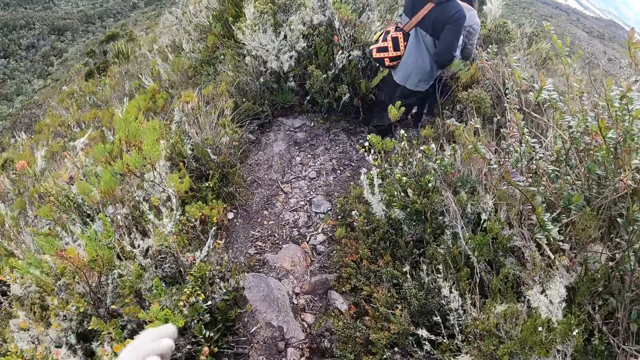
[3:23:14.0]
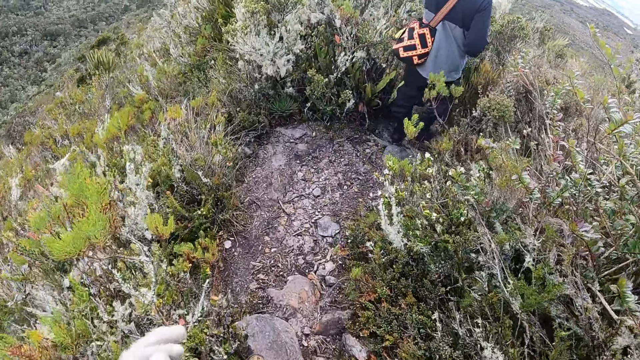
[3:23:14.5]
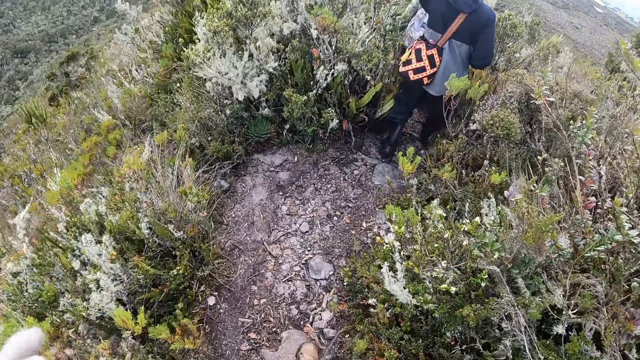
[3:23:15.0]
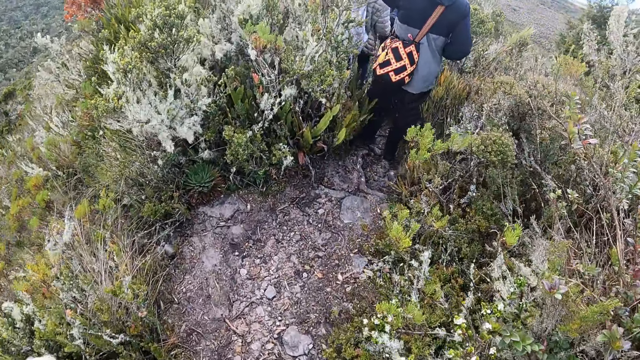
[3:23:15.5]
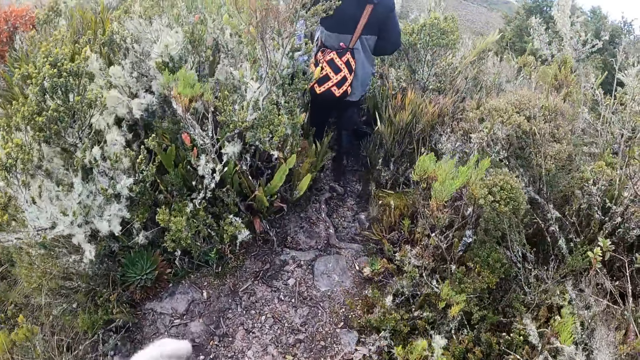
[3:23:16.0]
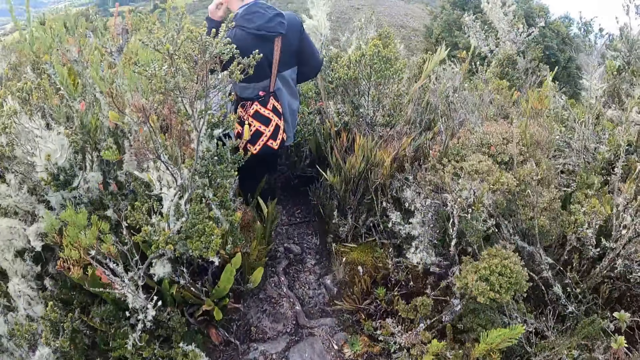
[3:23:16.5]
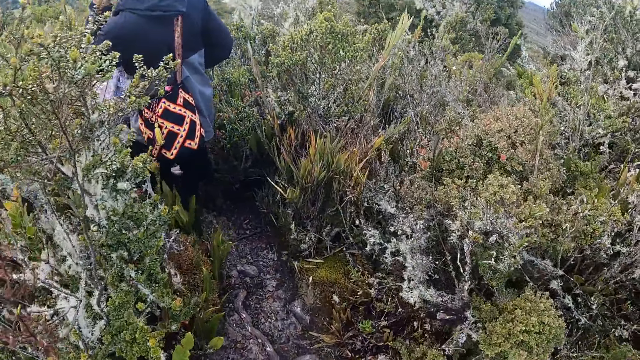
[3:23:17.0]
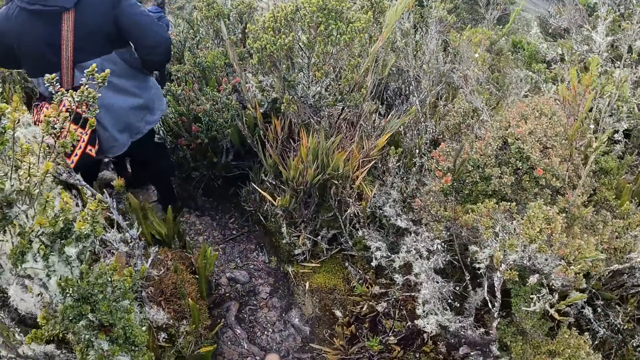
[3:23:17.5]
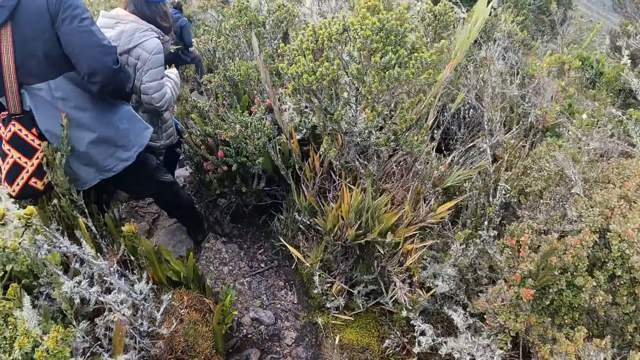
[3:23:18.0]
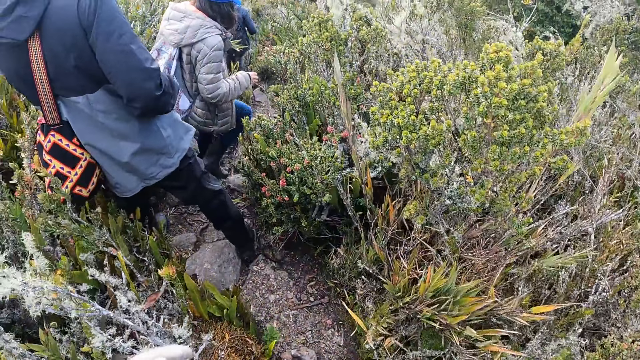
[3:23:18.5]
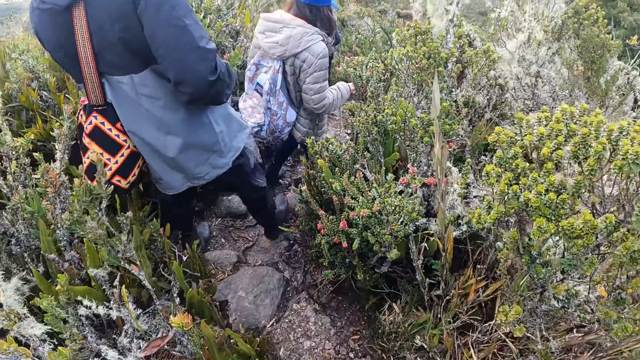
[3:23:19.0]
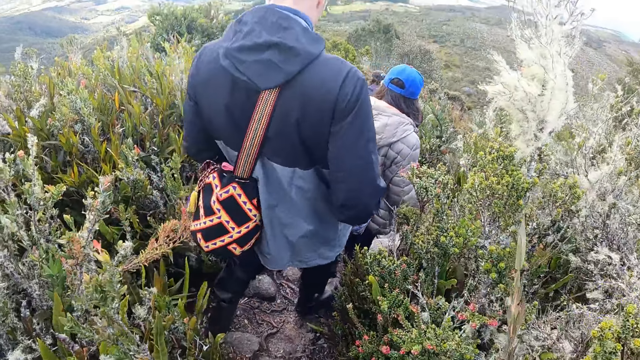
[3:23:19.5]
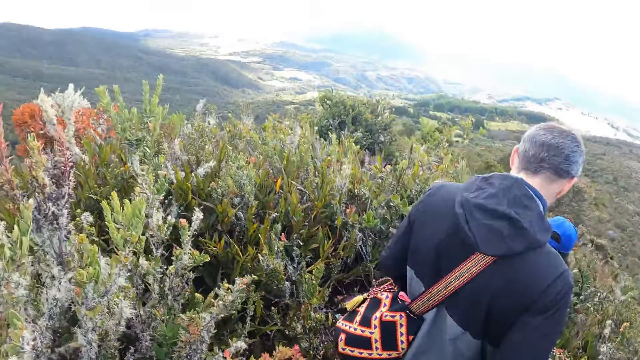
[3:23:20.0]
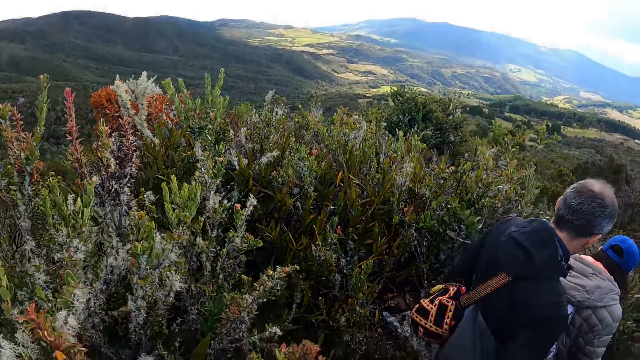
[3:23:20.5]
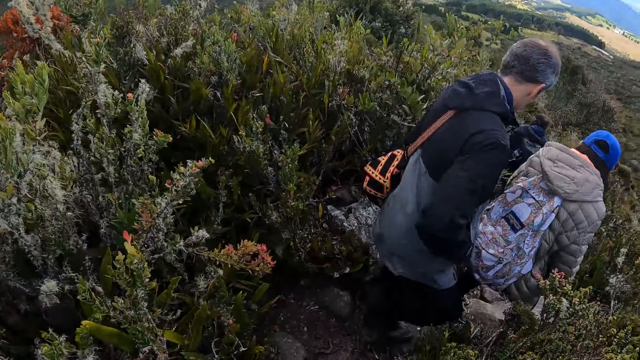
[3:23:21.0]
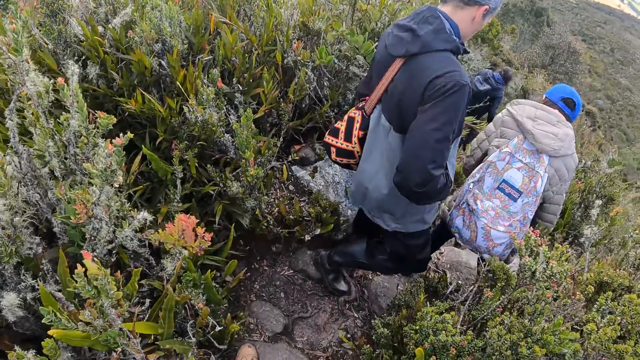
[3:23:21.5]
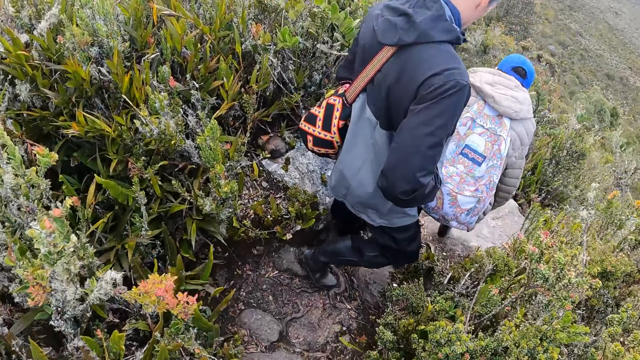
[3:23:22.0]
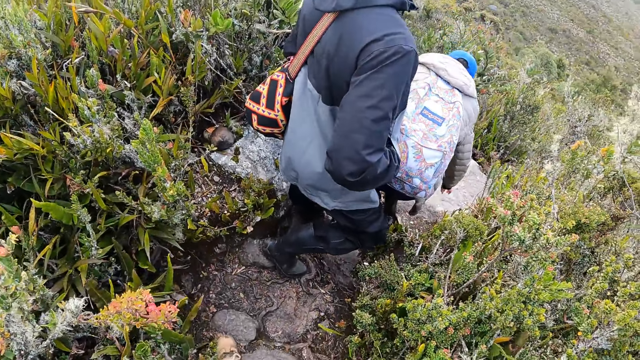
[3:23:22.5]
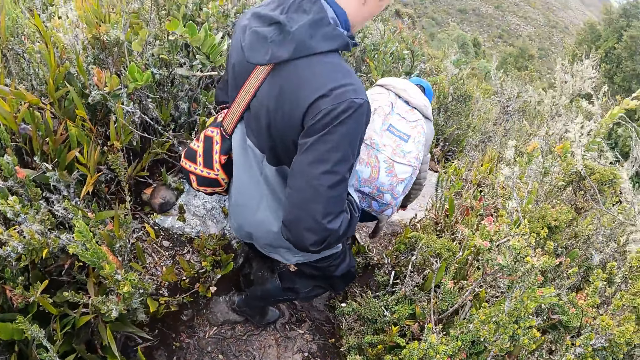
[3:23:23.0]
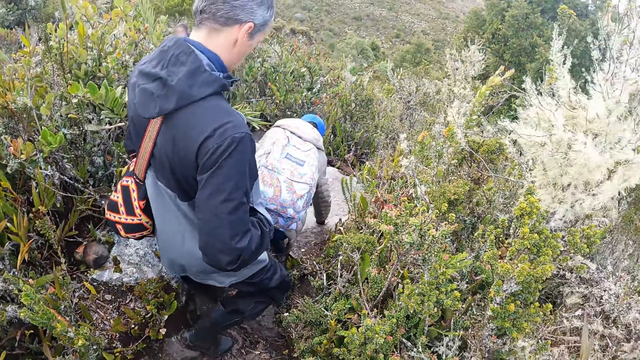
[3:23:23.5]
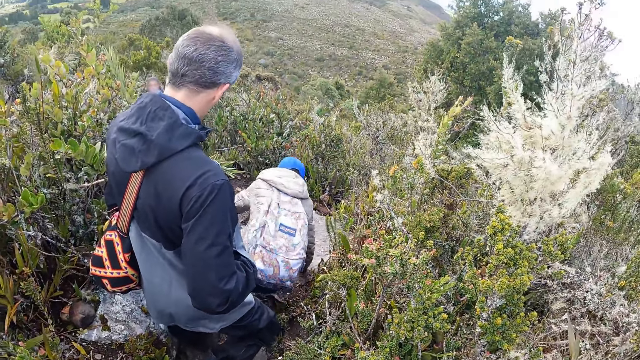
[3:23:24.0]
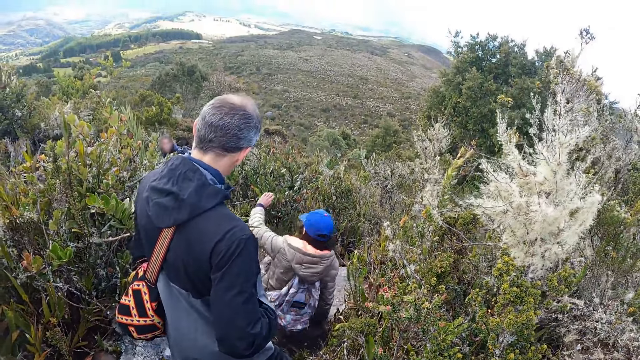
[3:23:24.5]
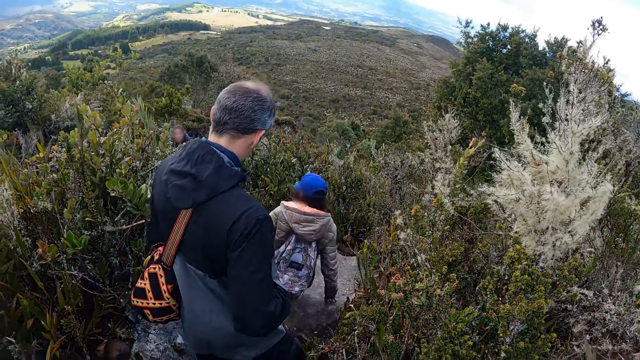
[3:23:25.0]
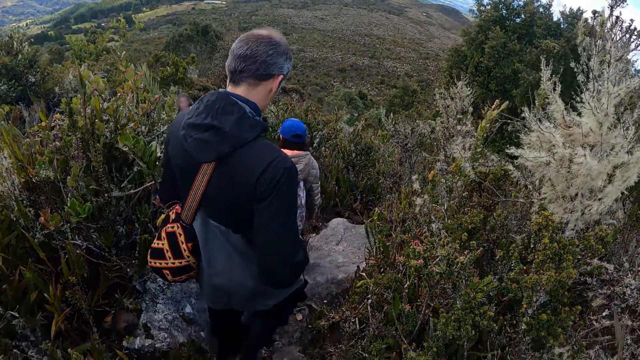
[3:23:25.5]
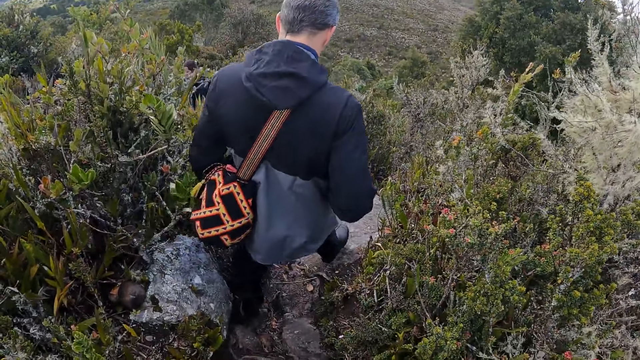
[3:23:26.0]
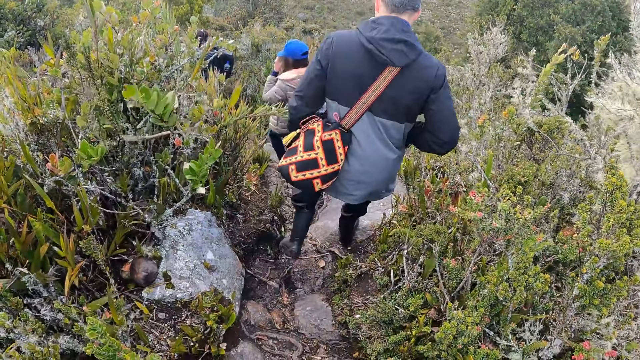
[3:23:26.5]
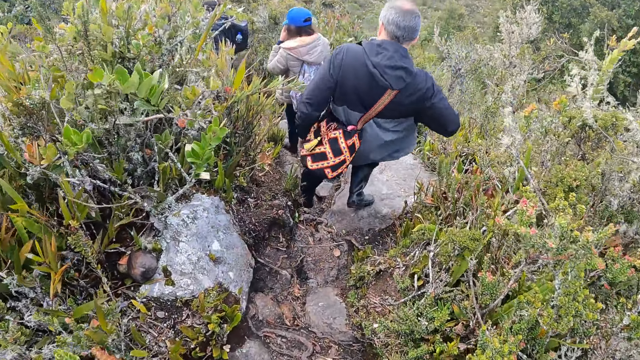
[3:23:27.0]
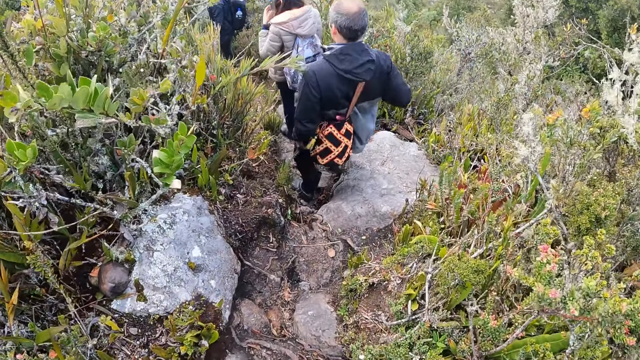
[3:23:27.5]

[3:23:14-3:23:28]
The woman places her right hand on a rock down the hill.

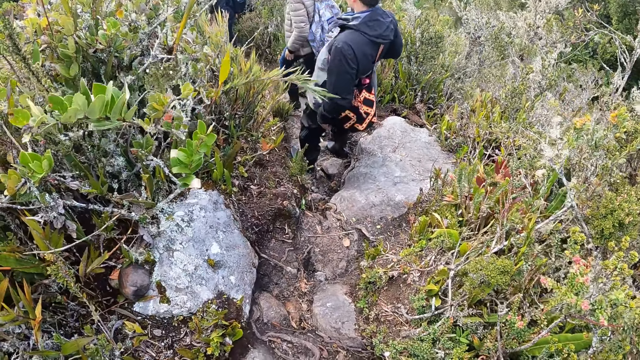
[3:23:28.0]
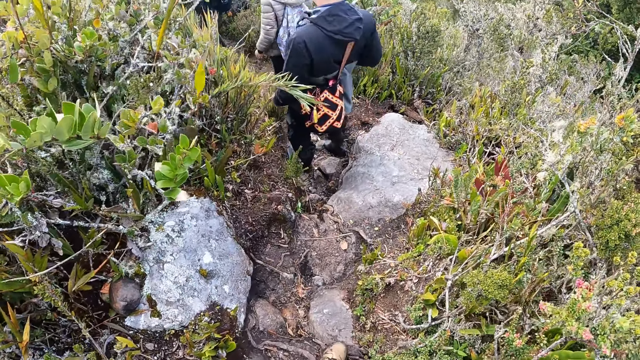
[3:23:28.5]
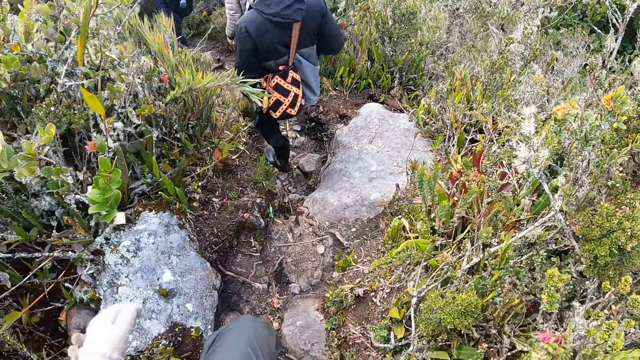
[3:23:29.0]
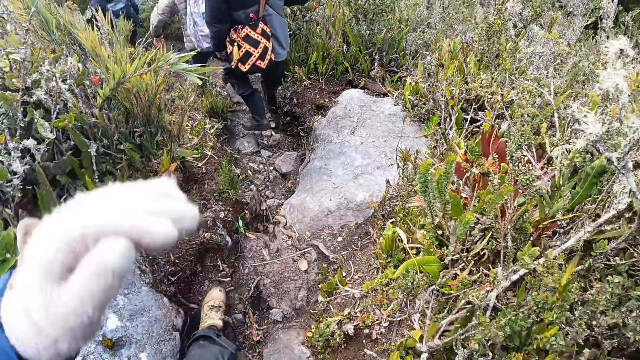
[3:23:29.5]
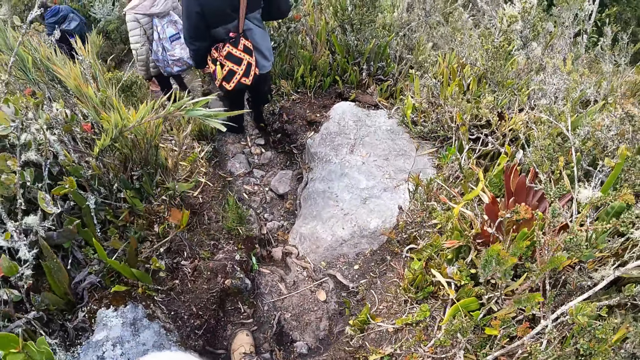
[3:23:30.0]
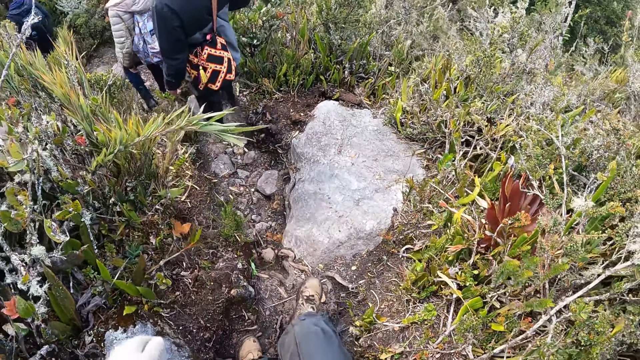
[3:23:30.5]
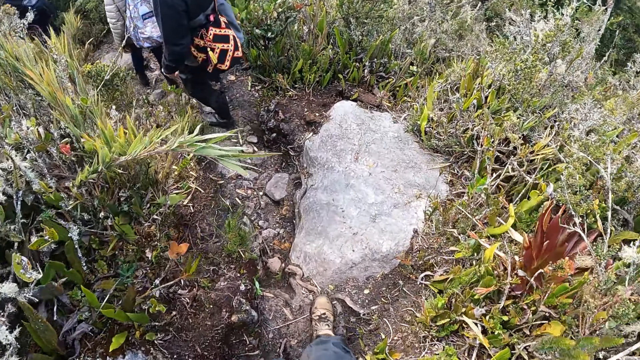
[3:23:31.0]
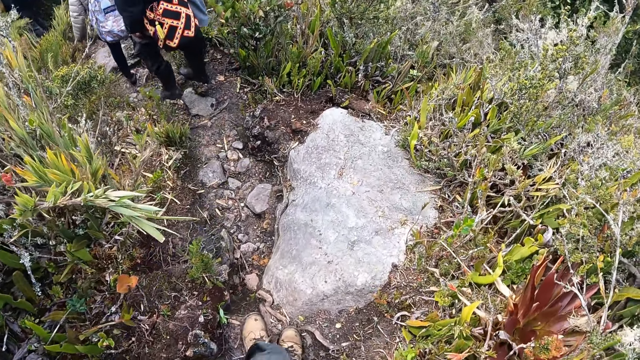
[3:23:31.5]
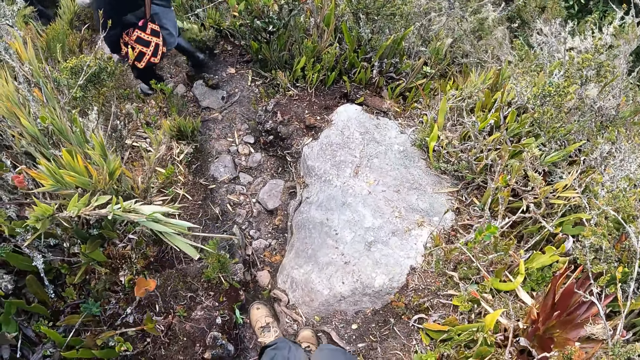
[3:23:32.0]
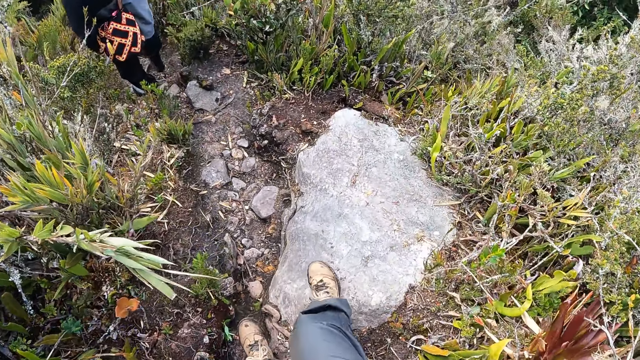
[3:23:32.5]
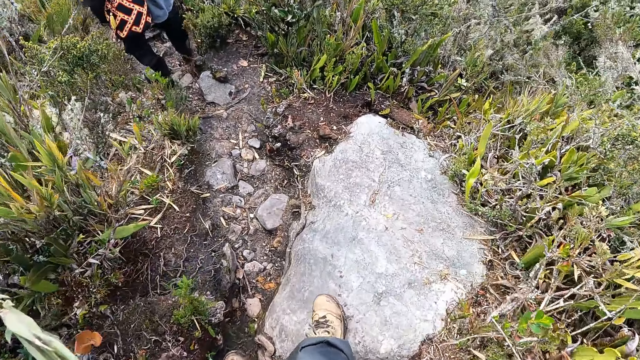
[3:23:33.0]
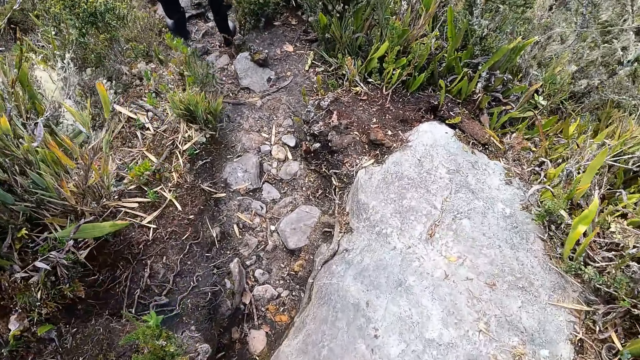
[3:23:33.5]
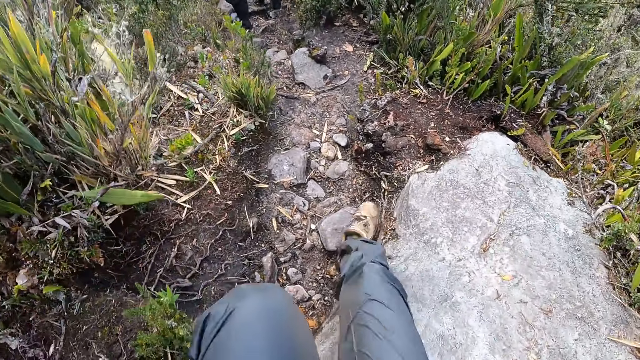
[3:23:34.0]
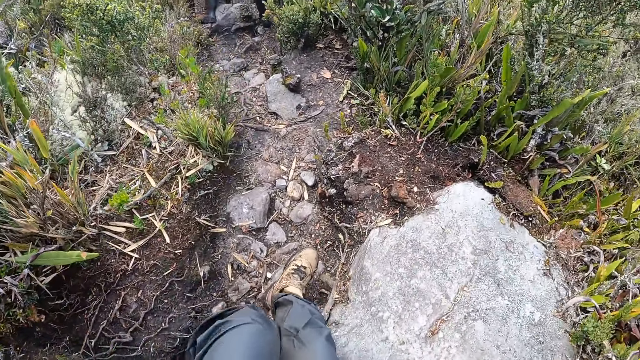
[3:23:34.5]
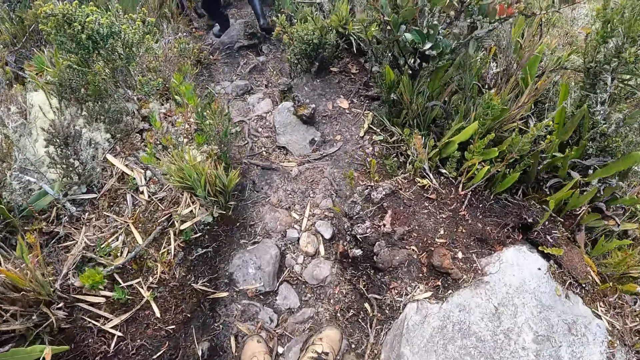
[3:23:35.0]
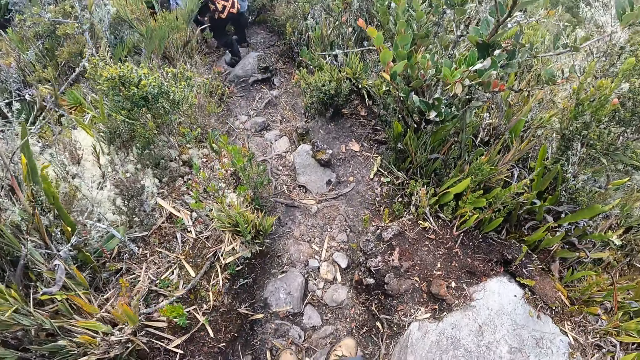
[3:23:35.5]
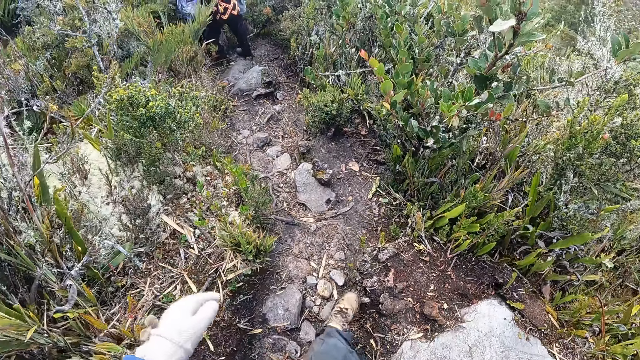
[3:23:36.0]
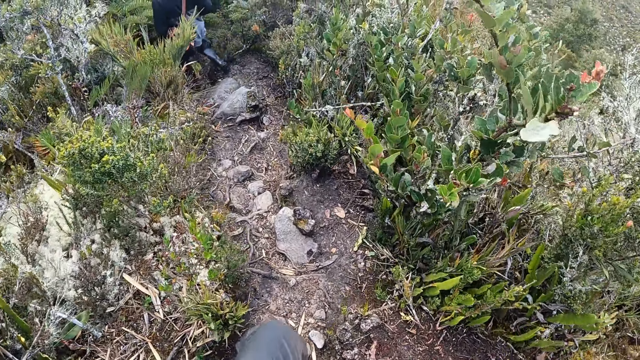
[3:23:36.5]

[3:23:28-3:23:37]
The camera wearer steps over a rock with her right leg.
